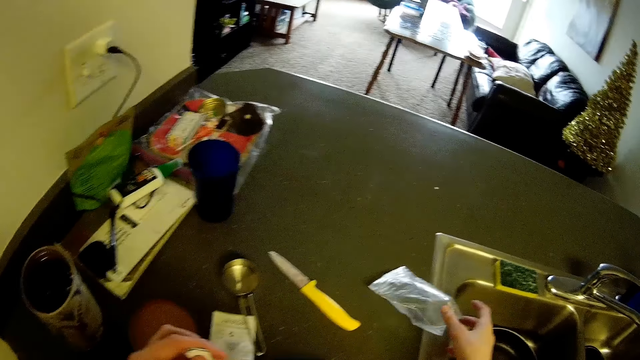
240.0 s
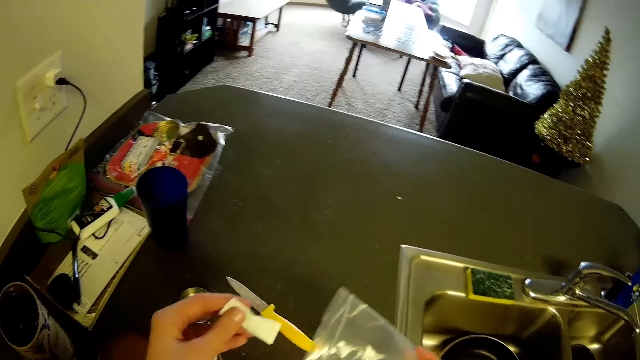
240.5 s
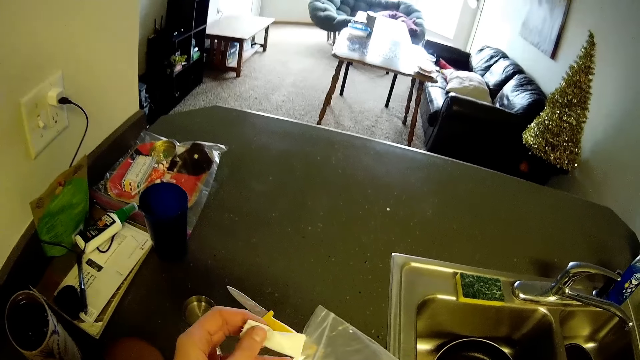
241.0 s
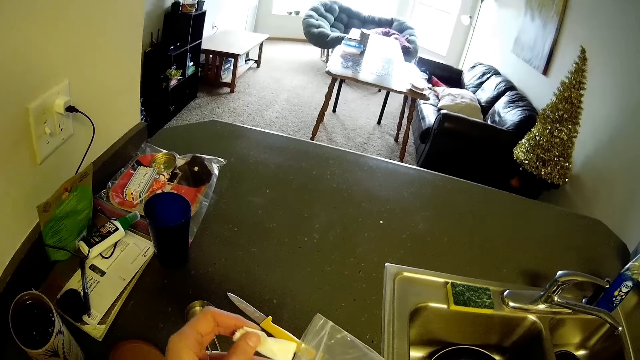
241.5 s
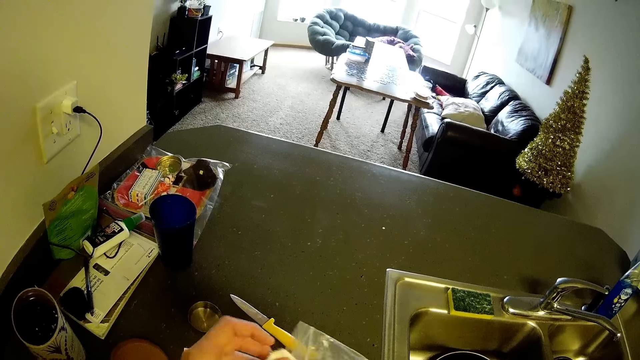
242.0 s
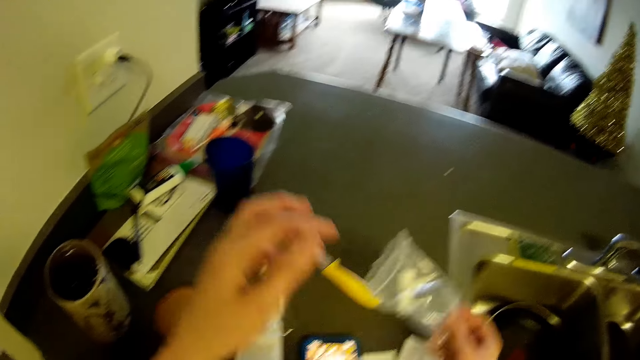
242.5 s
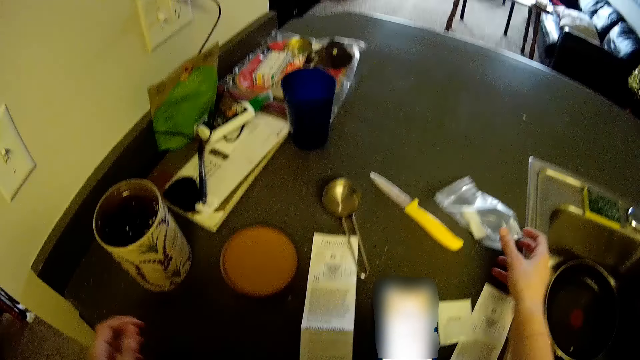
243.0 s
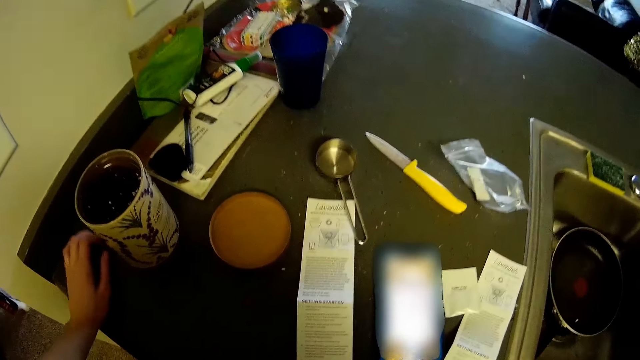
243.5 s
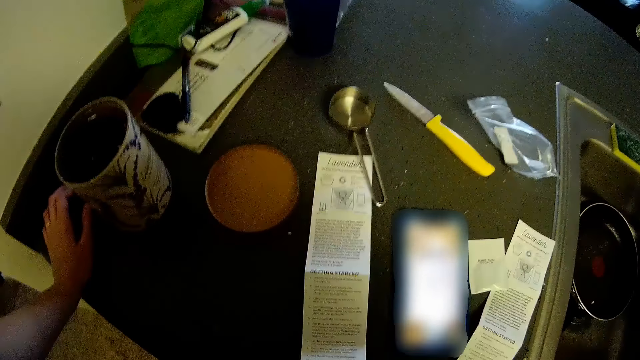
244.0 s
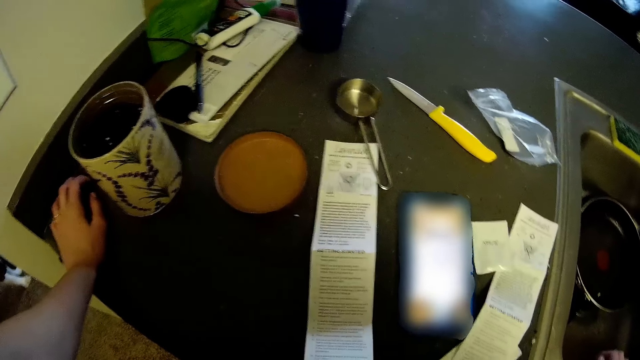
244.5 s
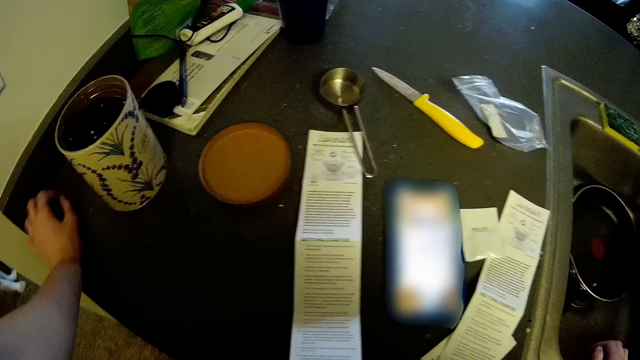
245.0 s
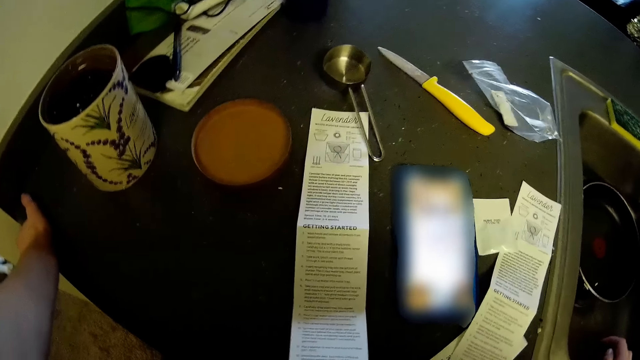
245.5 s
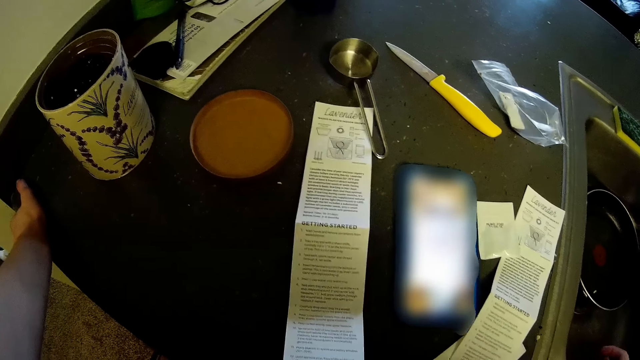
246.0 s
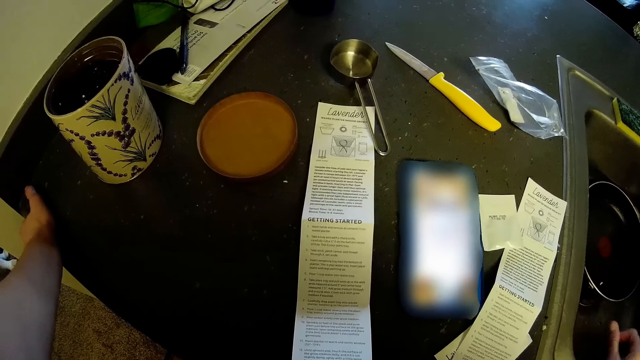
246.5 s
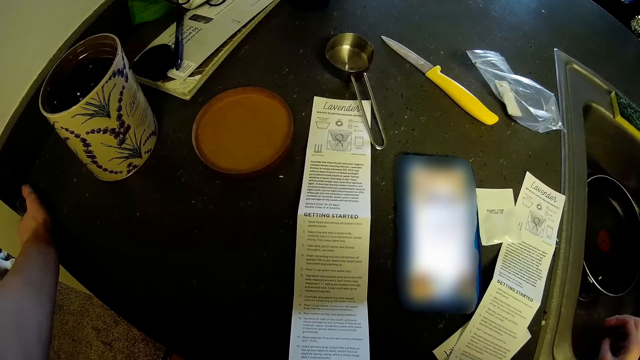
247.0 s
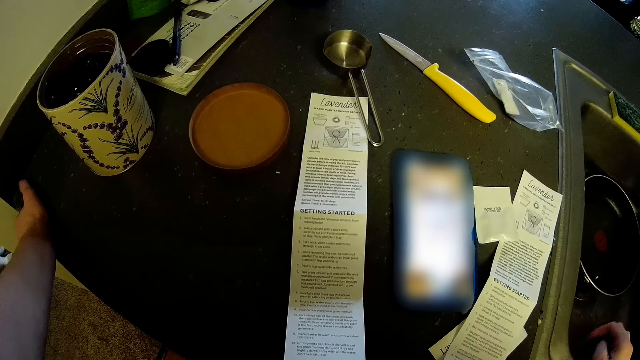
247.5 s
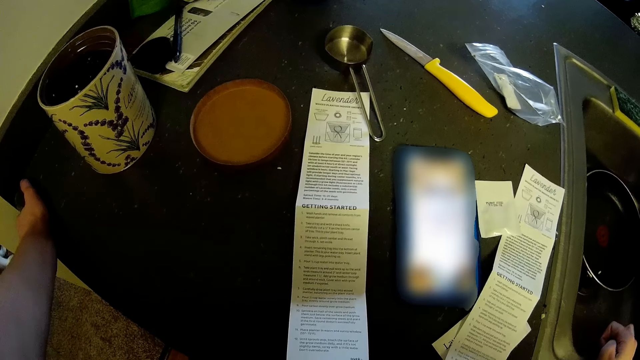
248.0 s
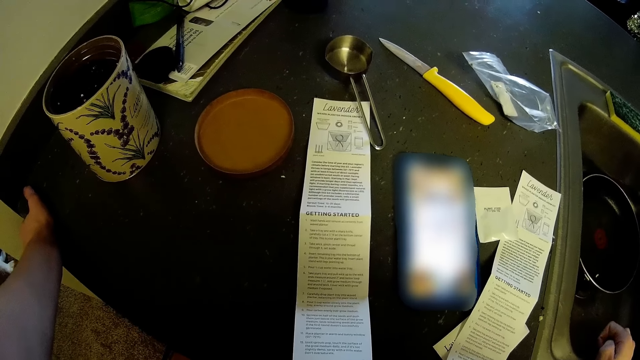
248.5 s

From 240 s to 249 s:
The camera wearer puts the sachets together. She picks up a plastic paper bag packet from the kitchen countertop. She holds a sachet in her left hand. She puts the sachet in the plastic paper bag. She places the plastic paper bag on the kitchen countertop. She looks at the phone. She places her left hand on the kitchen countertop.

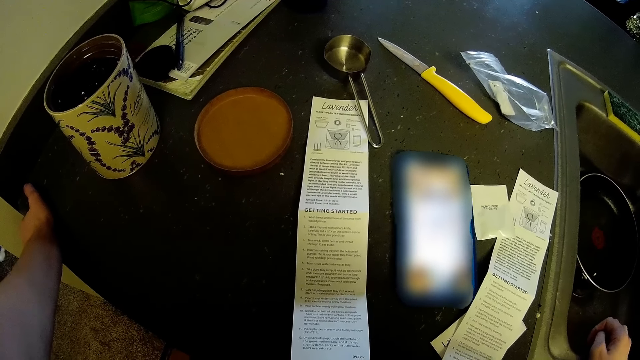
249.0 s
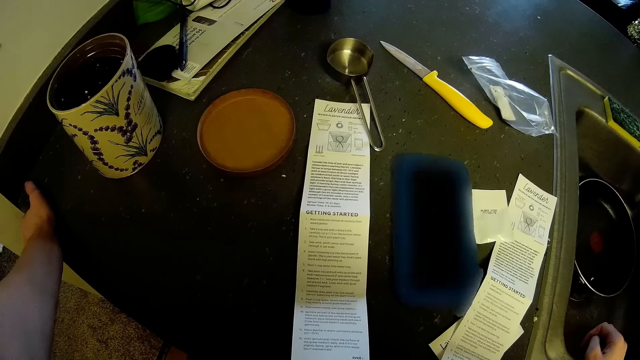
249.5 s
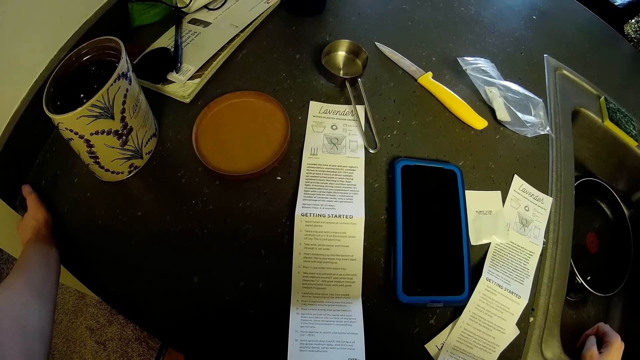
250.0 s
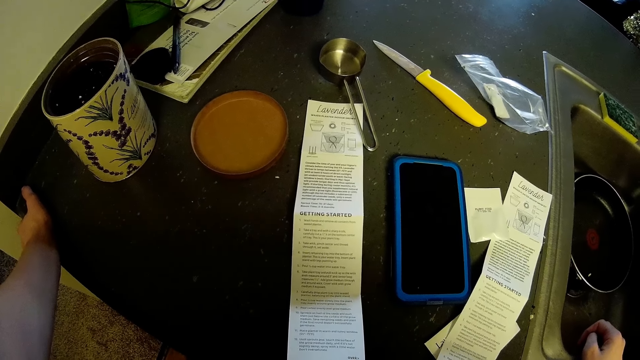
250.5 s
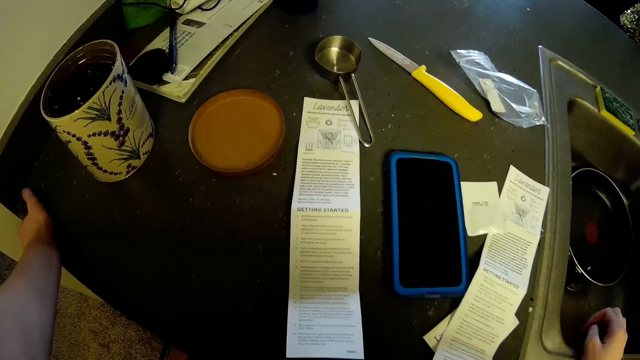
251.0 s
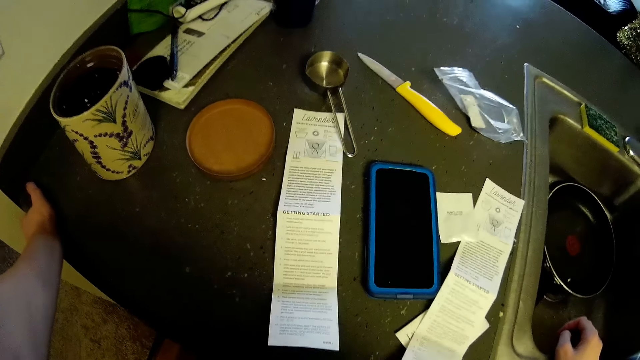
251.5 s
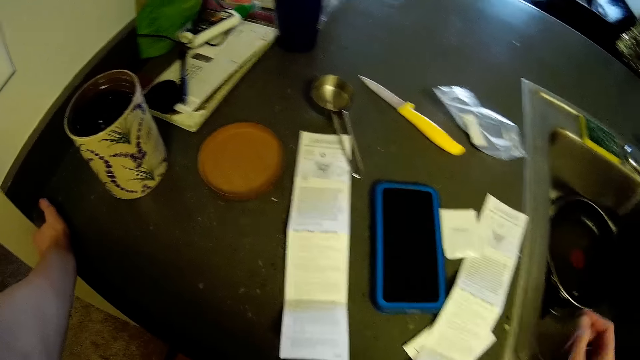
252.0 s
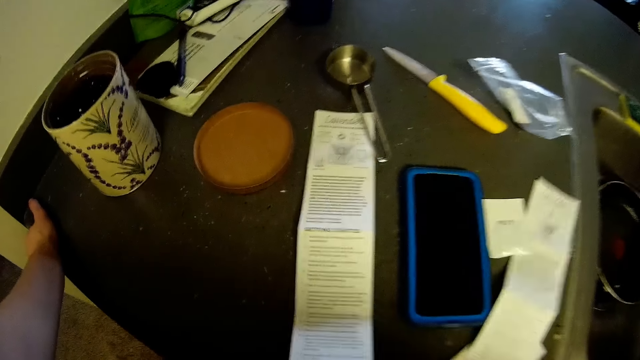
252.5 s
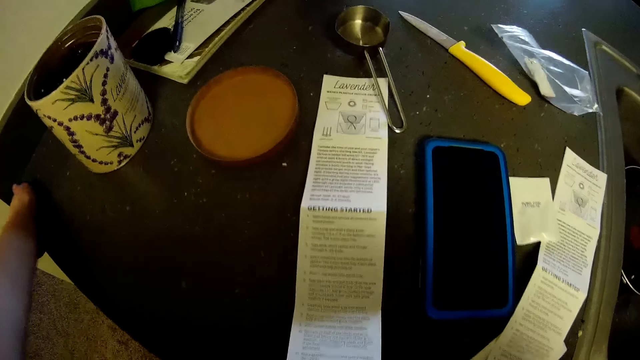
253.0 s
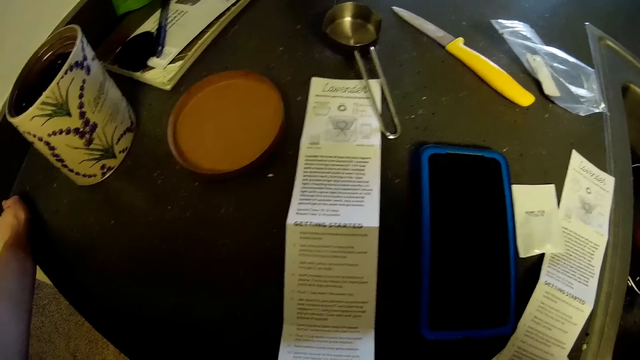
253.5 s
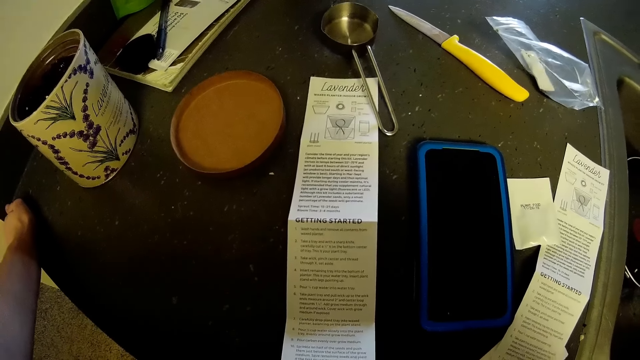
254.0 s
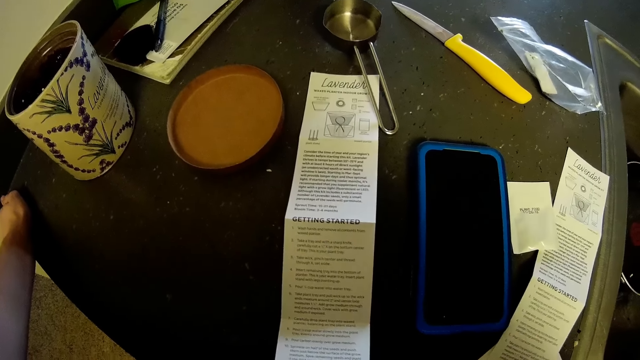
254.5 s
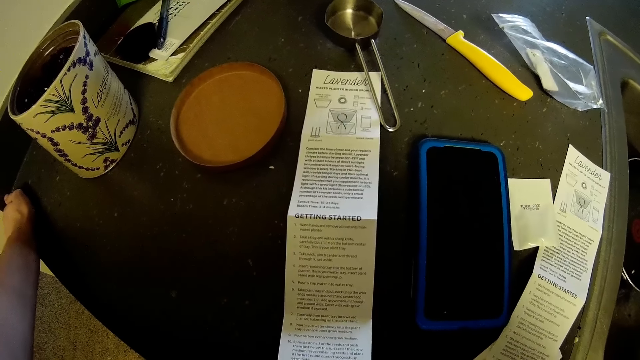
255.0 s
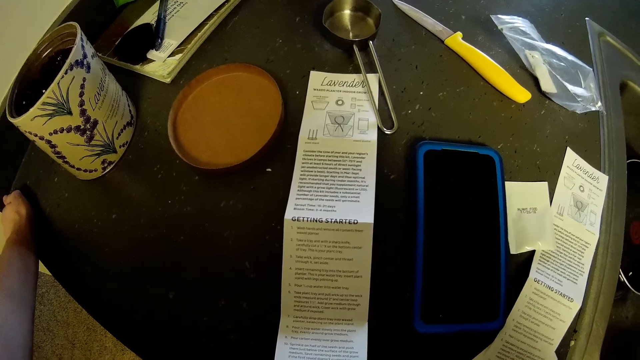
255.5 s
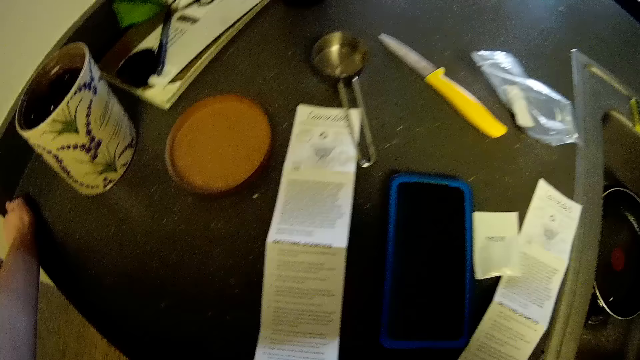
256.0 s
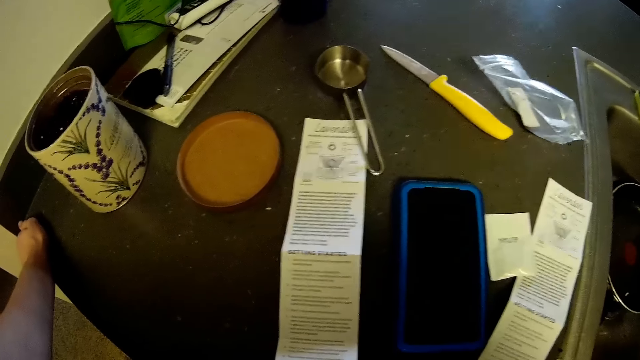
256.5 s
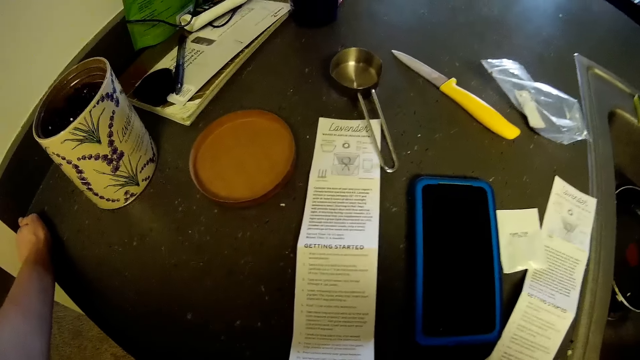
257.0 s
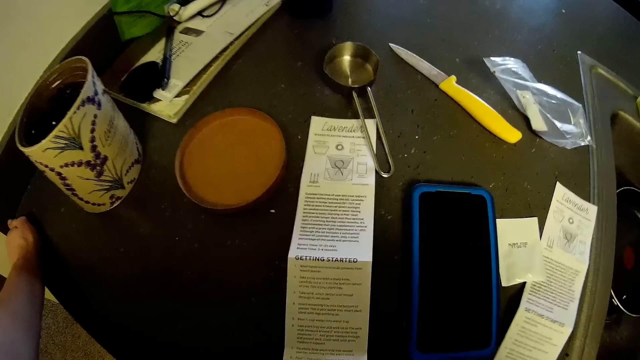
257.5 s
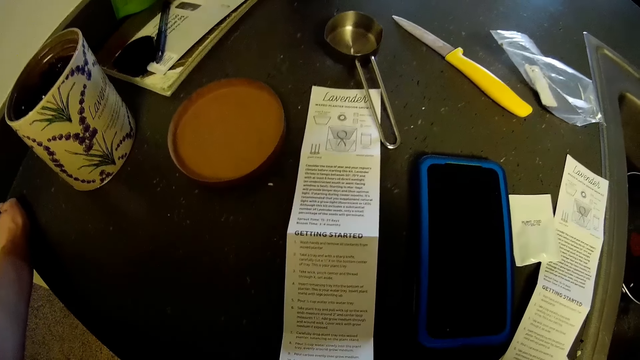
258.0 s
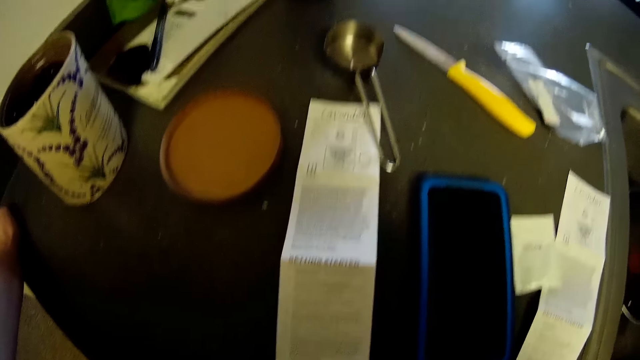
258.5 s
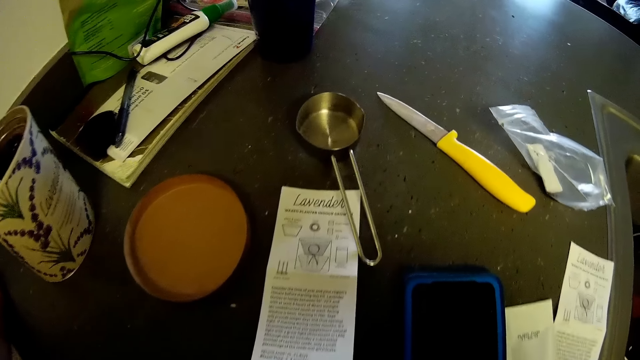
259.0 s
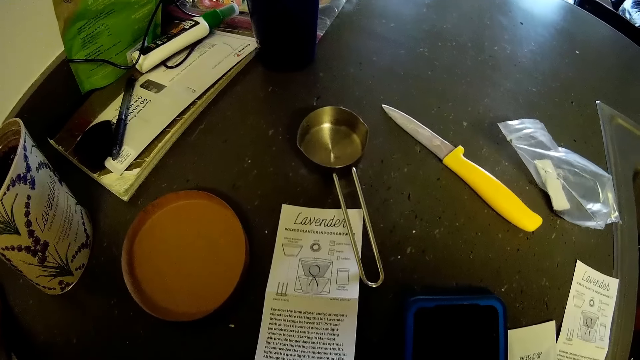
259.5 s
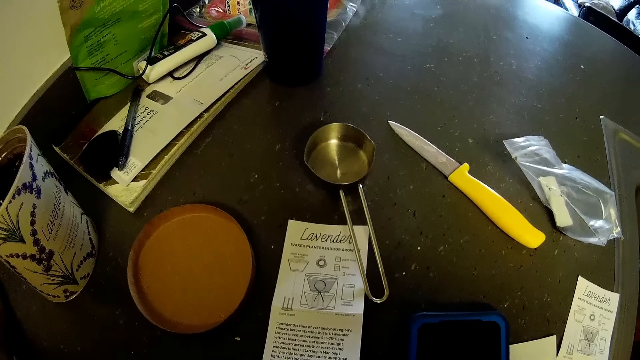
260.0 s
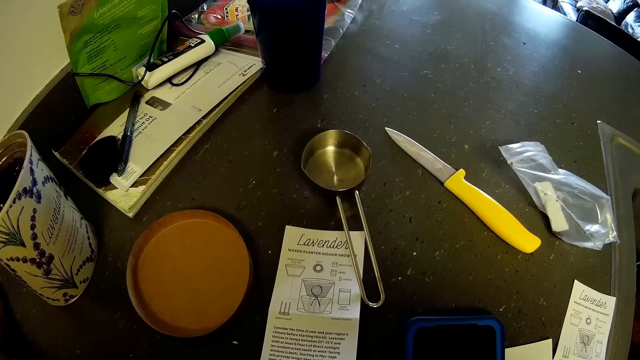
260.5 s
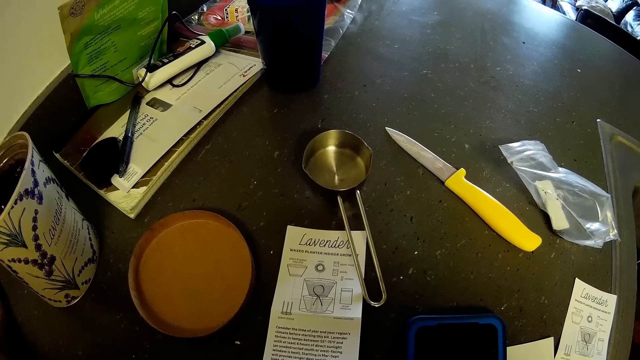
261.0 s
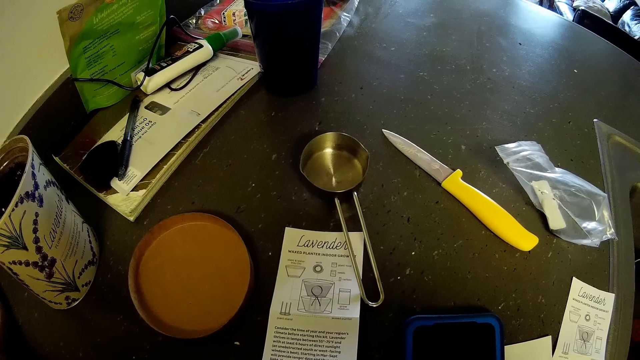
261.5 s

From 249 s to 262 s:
The camera wearer reads the manual. She places her hand on the sink. She stands in the kitchen.
